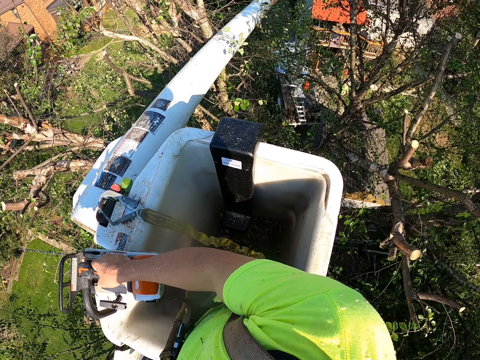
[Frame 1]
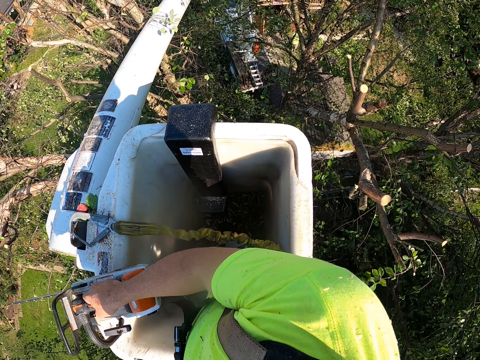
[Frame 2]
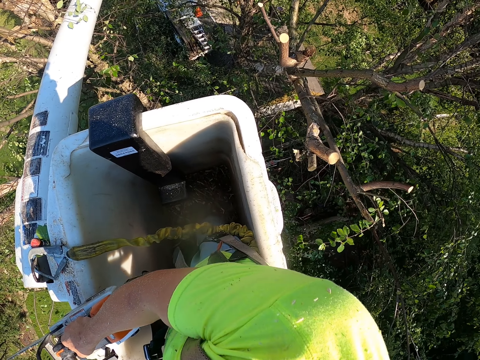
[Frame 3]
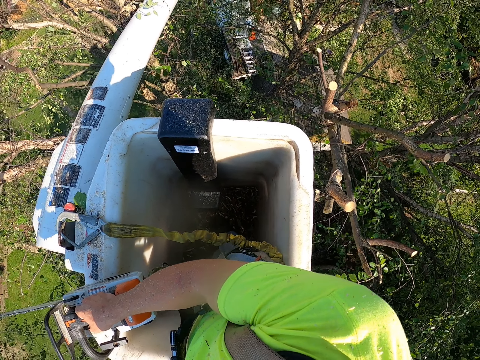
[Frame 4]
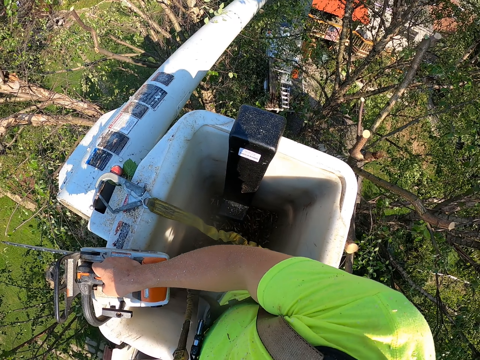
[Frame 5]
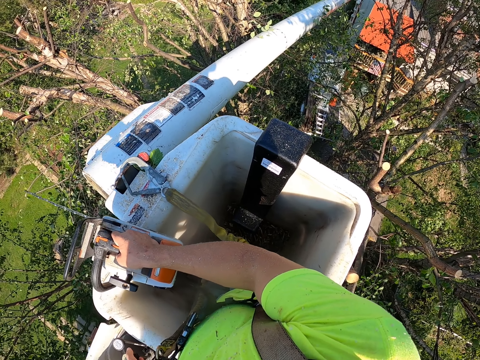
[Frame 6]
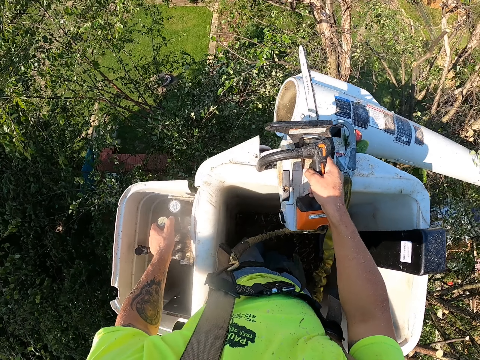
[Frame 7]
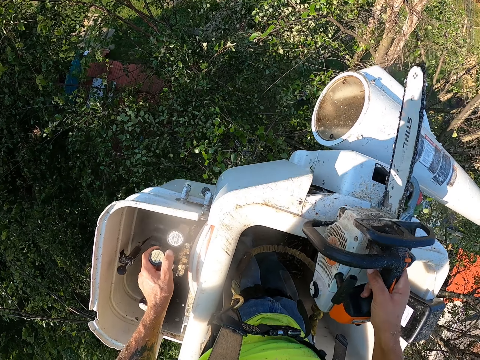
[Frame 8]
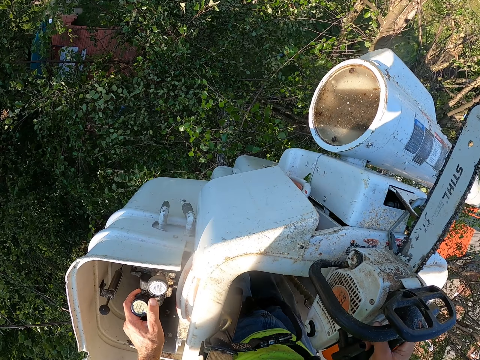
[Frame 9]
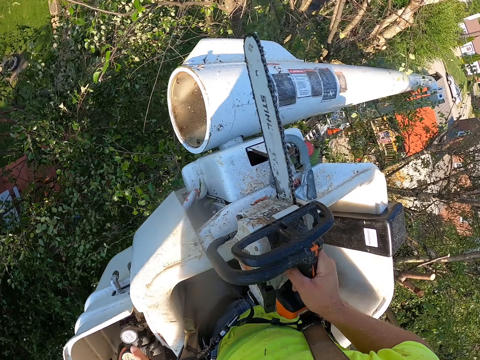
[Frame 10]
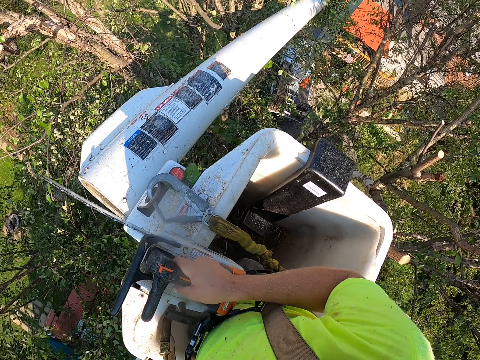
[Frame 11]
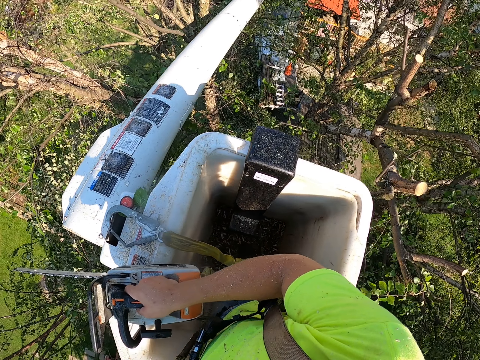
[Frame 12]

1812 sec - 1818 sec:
The camera wearer adjusts the lift.

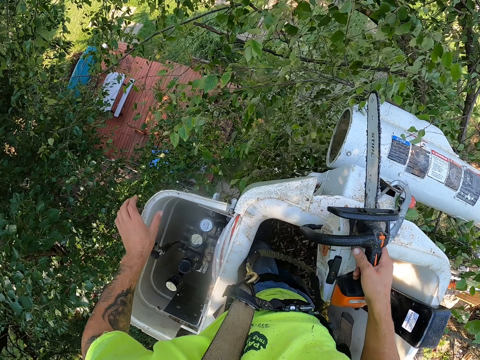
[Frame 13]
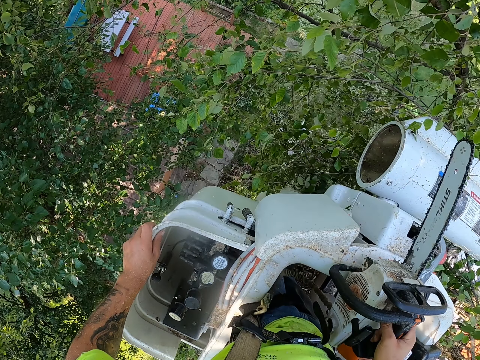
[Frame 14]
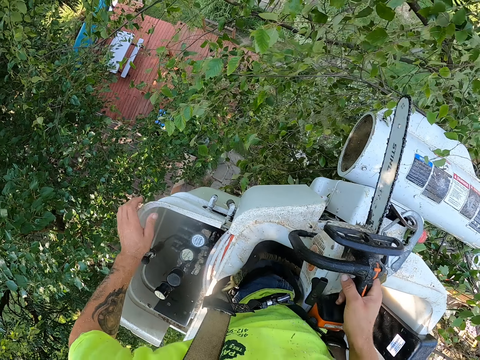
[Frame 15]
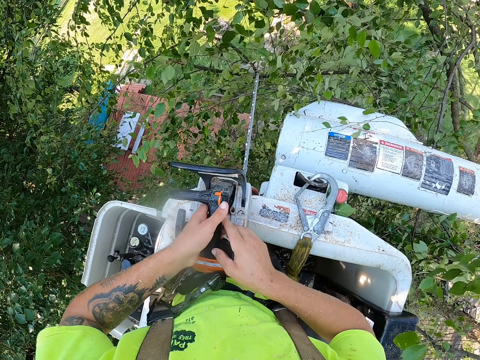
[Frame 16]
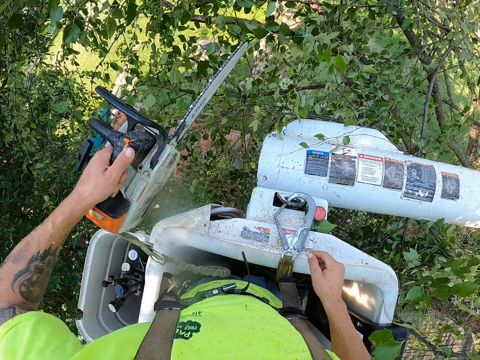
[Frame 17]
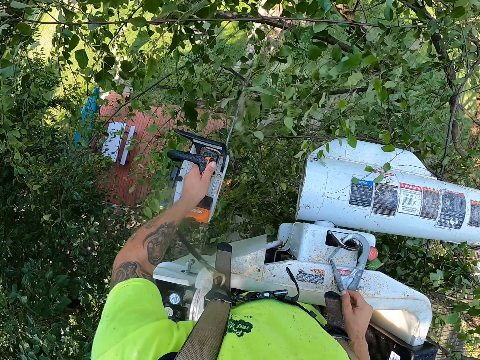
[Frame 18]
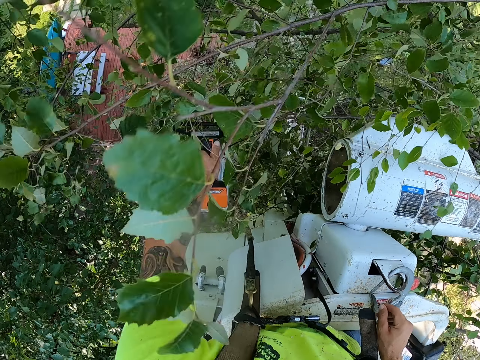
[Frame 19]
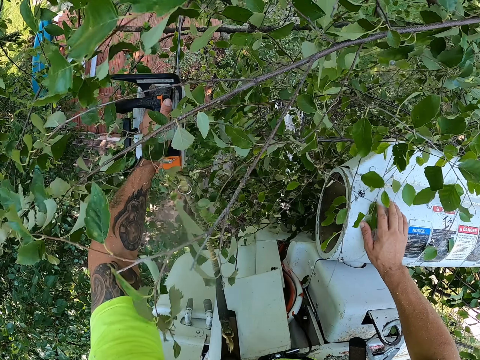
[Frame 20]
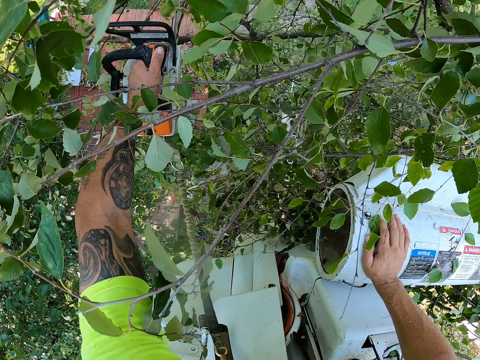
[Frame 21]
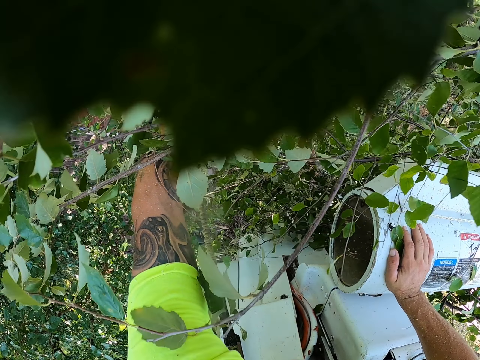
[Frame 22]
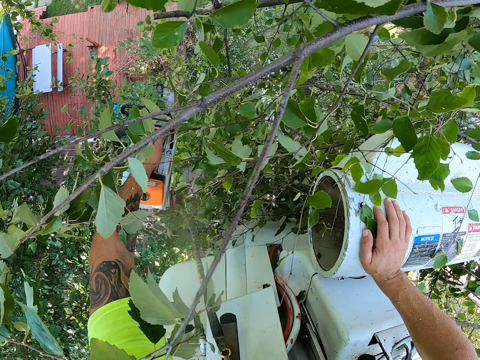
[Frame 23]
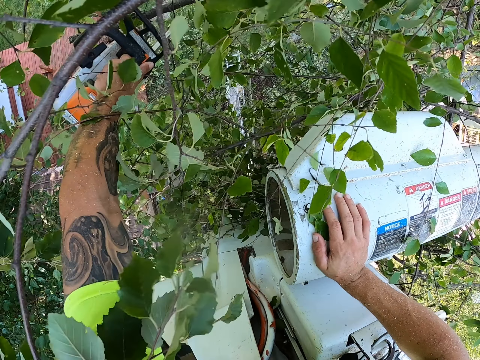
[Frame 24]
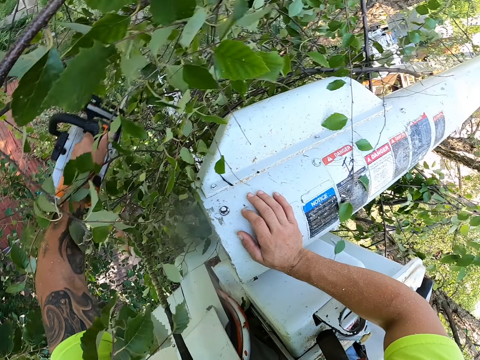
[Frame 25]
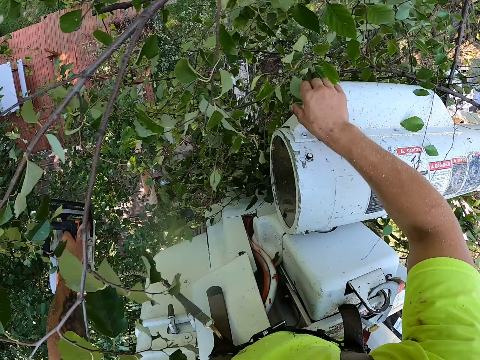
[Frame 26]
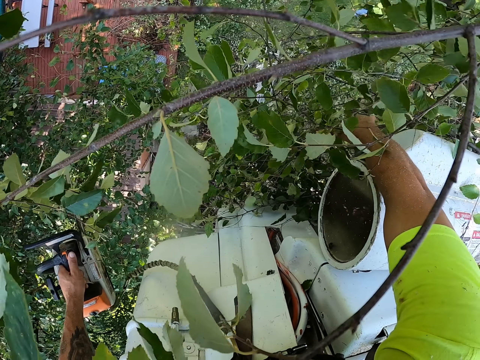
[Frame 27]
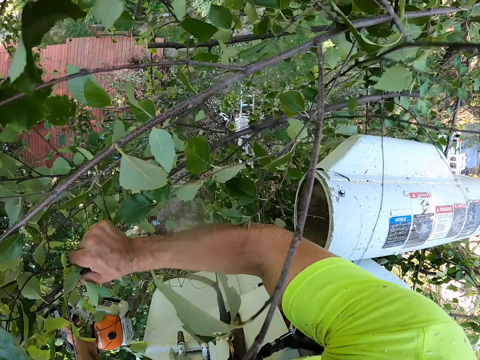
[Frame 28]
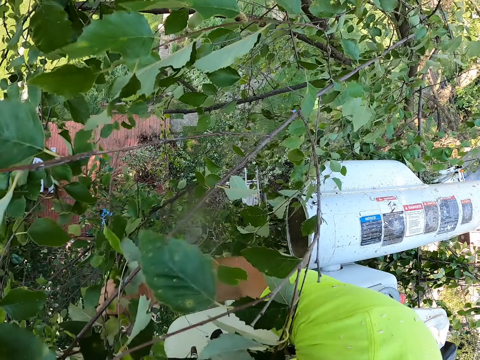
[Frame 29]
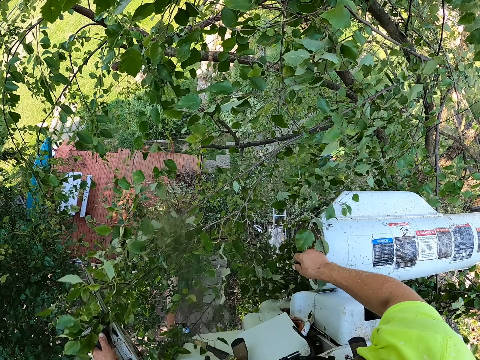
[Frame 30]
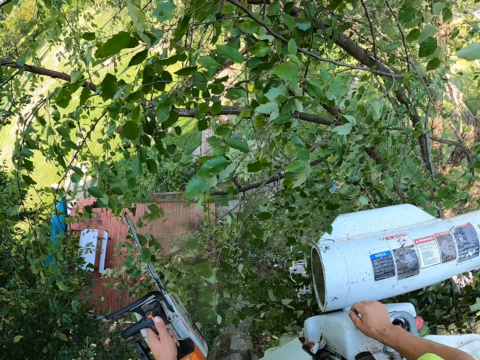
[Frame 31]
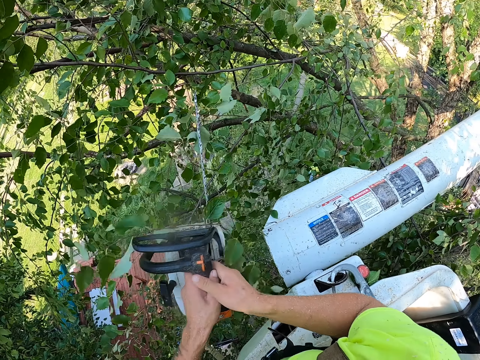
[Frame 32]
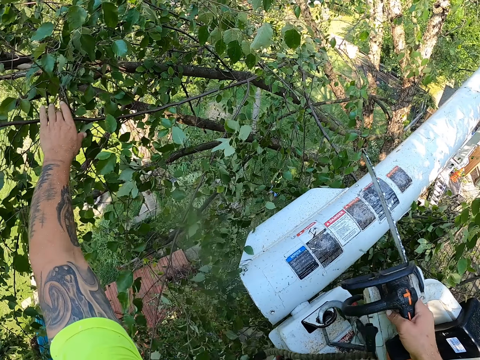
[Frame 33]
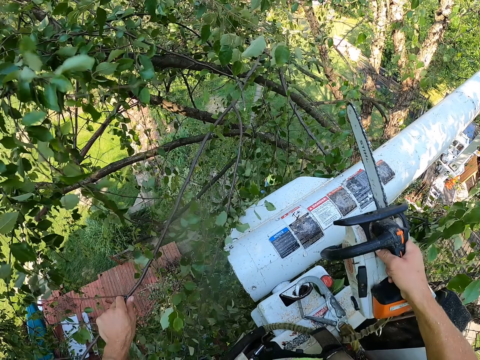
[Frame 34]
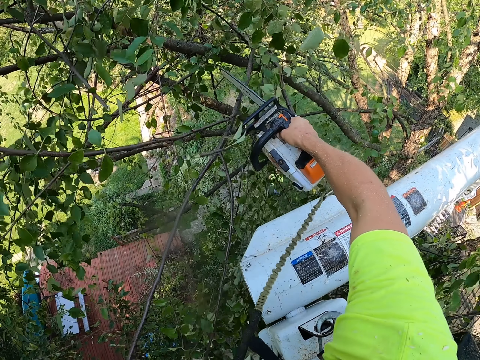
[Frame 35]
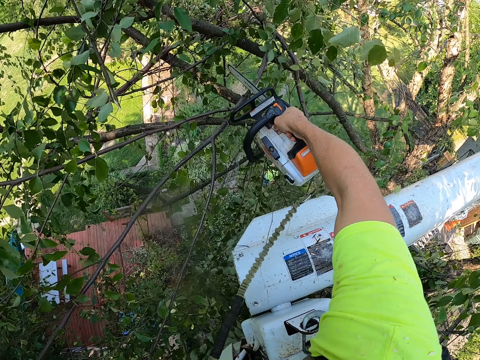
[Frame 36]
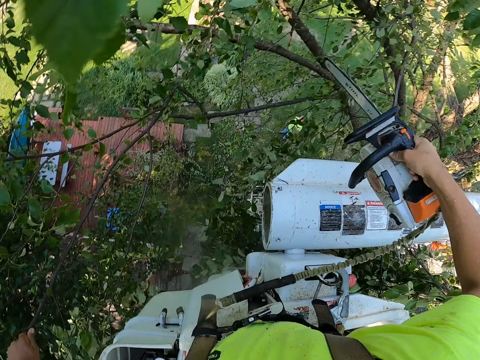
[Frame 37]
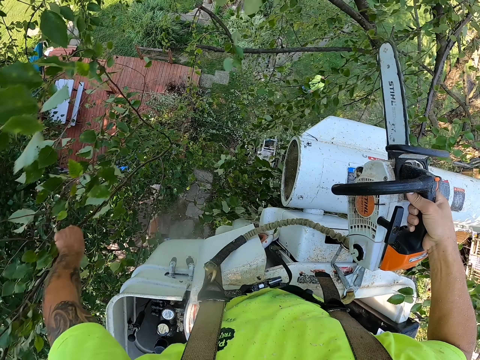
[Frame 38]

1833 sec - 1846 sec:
The camera wearer passes the chainsaw from his right hand to his left hand. He cuts branches of the tree with the chainsaw in his left hand. He picks a branch from the tree with his right hand. He drops the branch on the floor with his right hand. He passes the chainsaw from his left hand to his right hand. He holds a branch with his left hand. He cuts the branch with the chainsaw in his right hand.

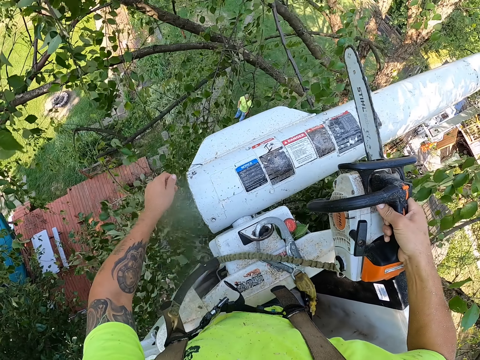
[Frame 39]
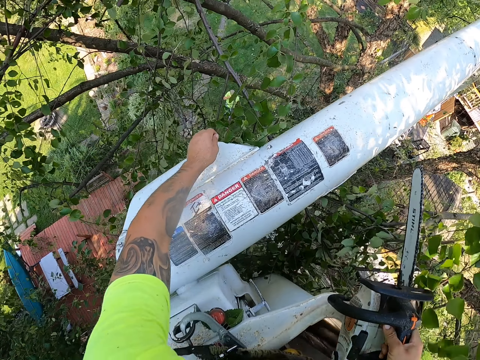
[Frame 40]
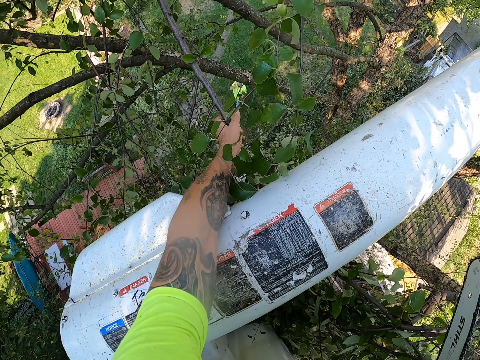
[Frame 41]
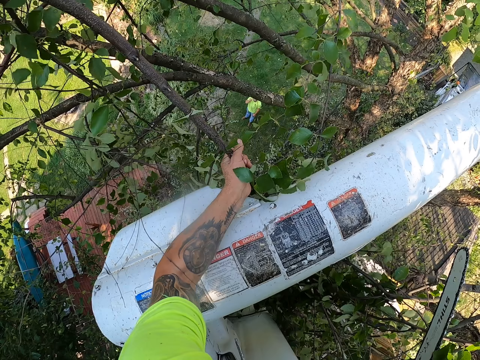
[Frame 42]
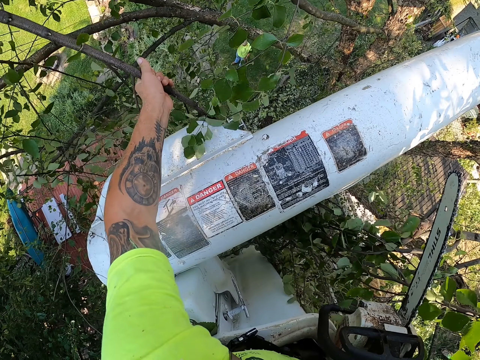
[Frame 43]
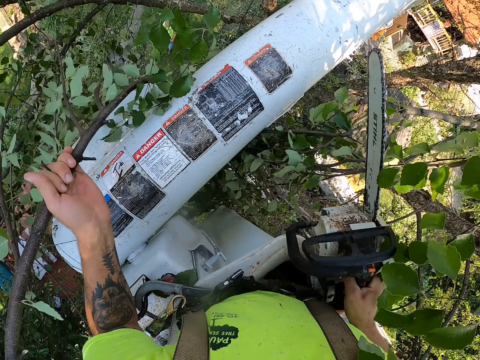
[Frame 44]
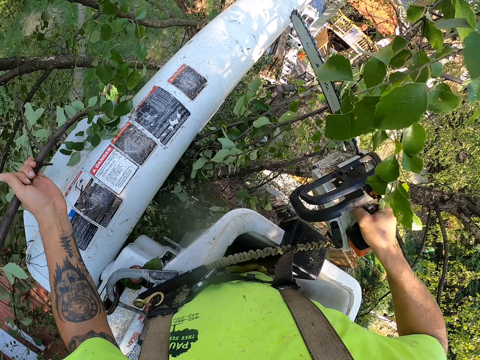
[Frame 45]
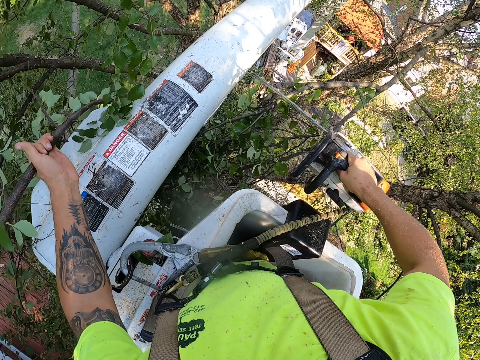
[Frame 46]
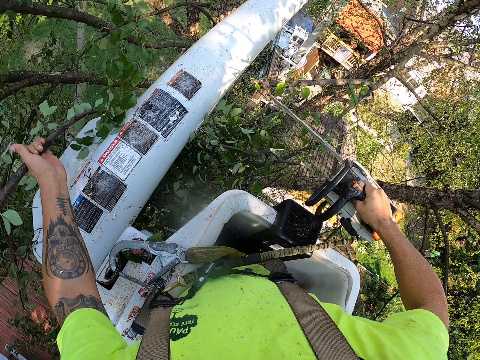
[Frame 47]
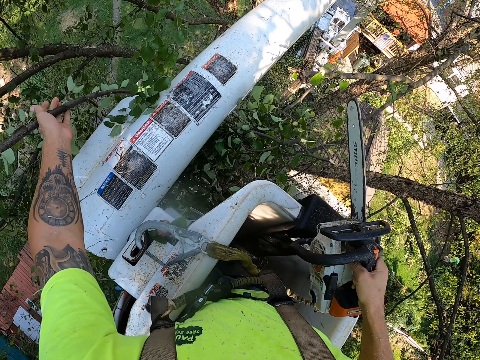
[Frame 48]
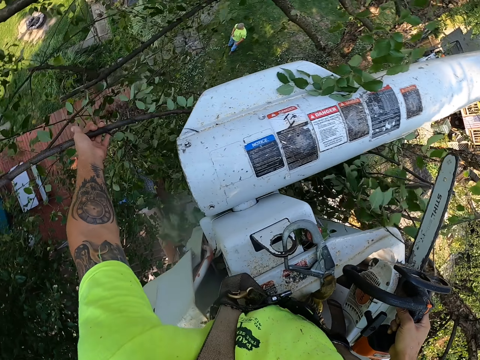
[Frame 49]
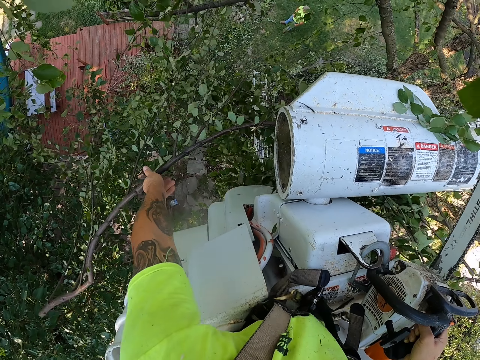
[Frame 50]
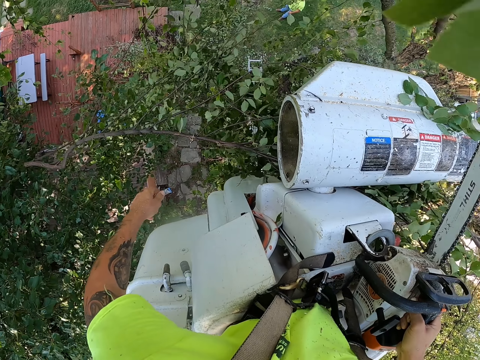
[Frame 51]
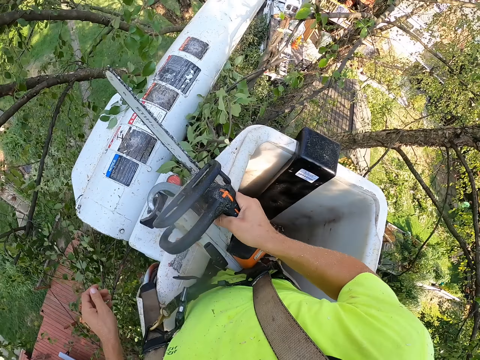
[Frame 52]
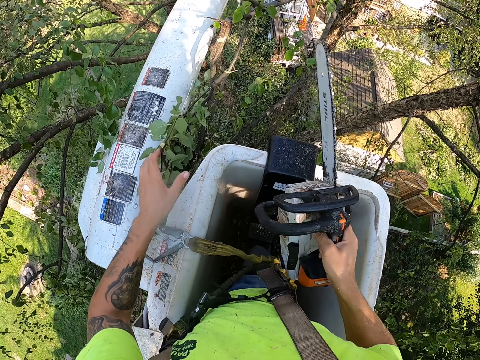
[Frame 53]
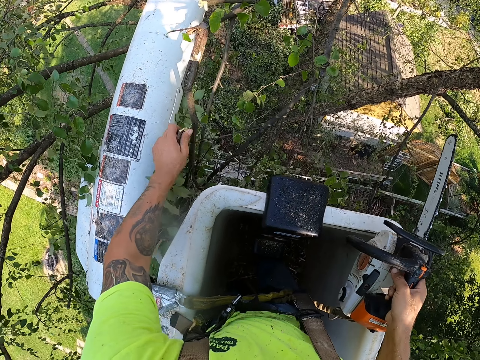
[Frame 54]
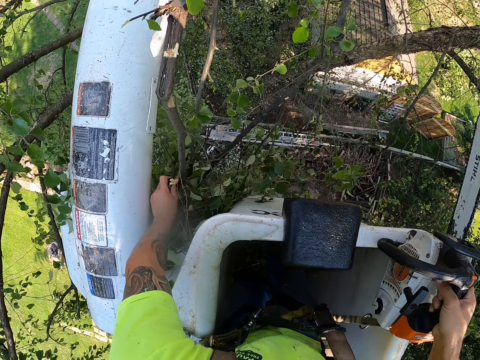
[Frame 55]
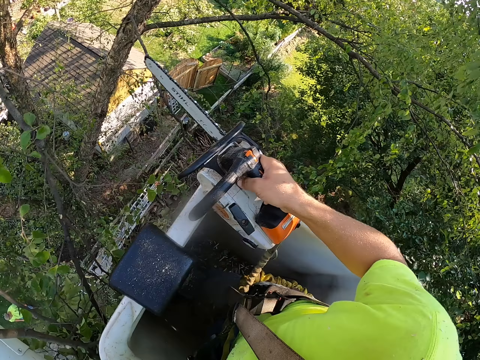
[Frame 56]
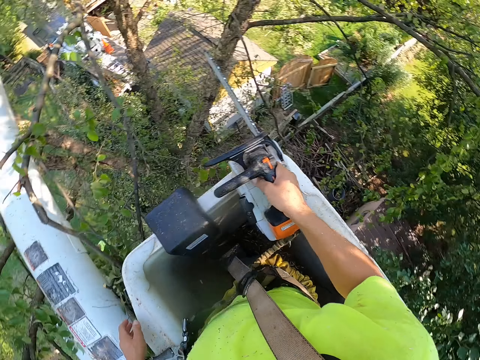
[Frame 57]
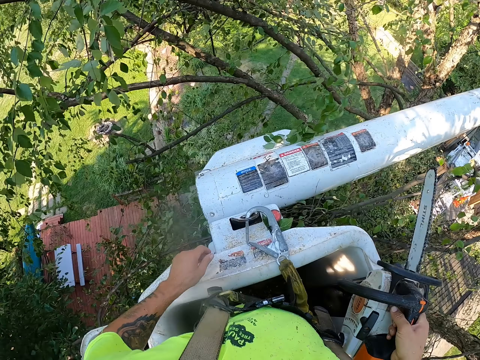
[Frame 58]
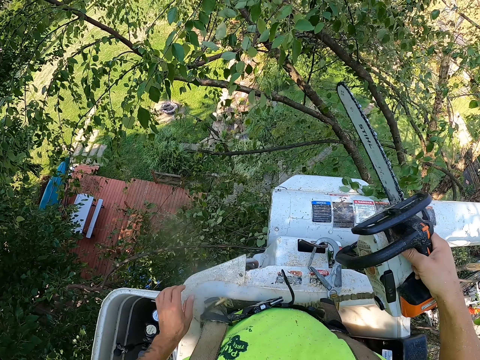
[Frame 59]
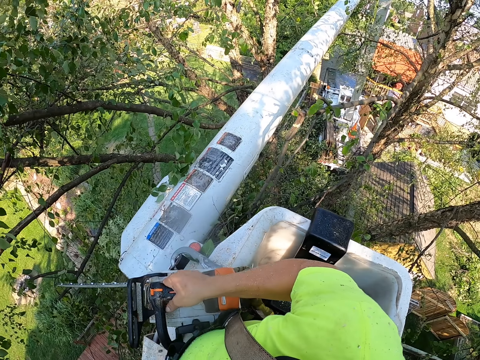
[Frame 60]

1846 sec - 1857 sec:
The camera wearer drops the branch to the ground with his left hand. He holds a branch of the tree with his left hand. He adjusts a branch of the tree with his left hand.
